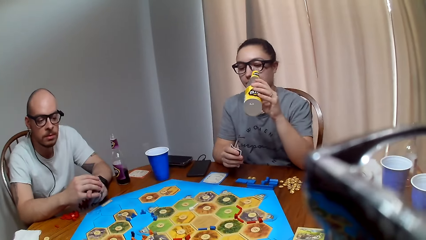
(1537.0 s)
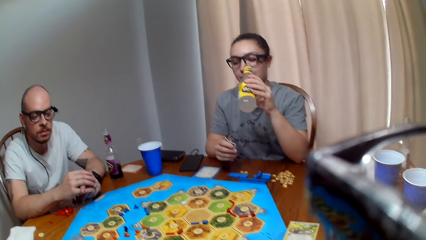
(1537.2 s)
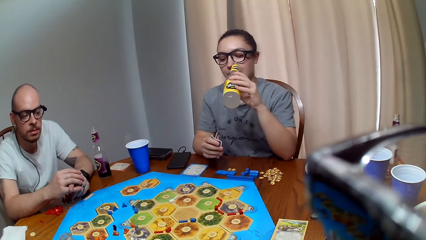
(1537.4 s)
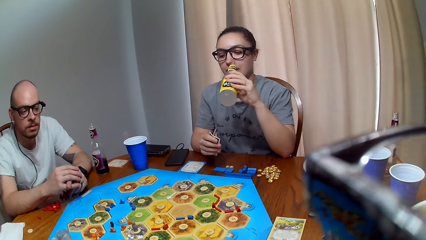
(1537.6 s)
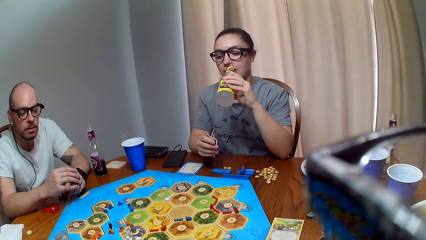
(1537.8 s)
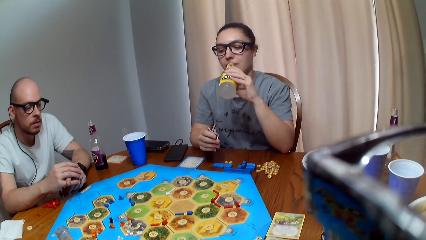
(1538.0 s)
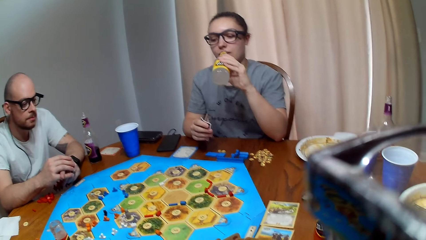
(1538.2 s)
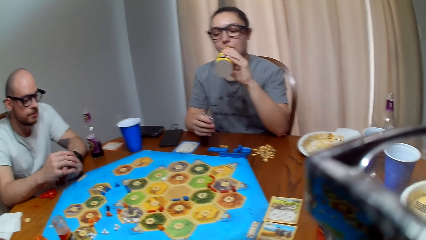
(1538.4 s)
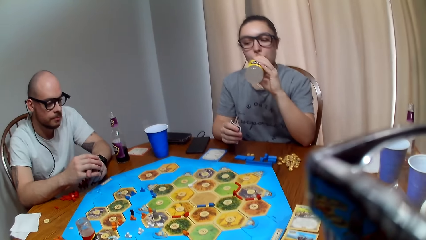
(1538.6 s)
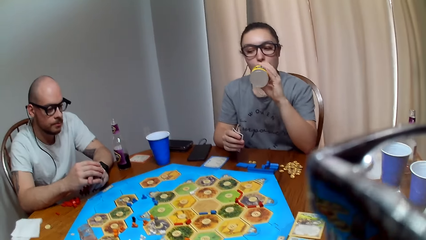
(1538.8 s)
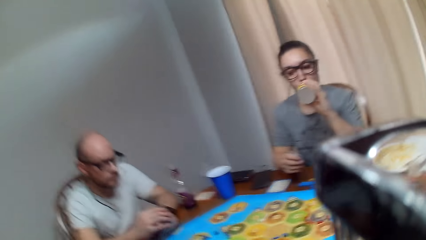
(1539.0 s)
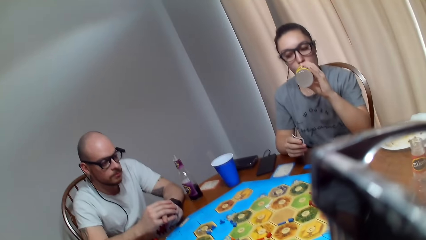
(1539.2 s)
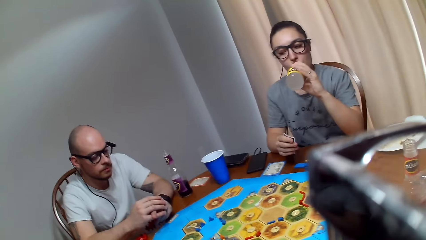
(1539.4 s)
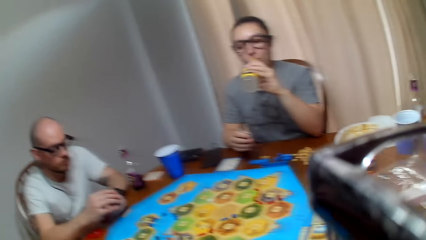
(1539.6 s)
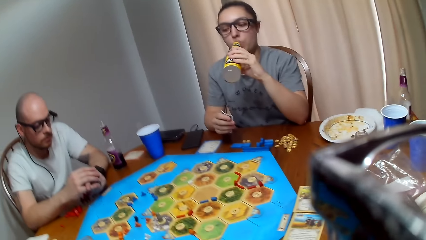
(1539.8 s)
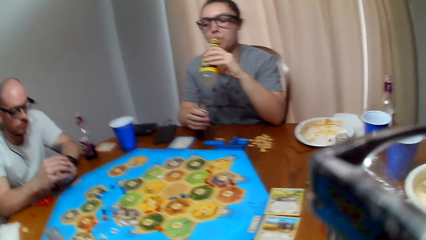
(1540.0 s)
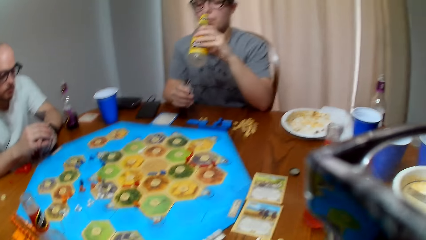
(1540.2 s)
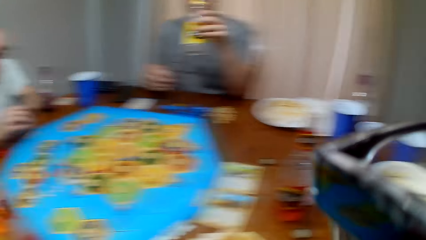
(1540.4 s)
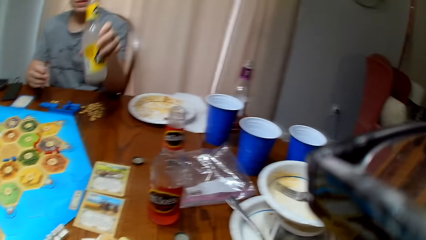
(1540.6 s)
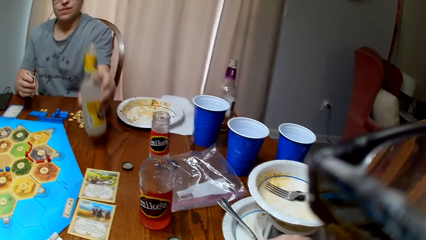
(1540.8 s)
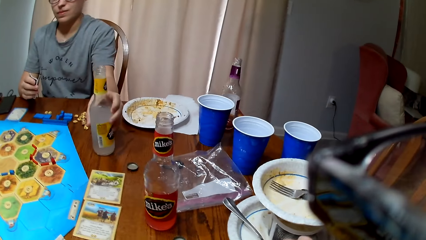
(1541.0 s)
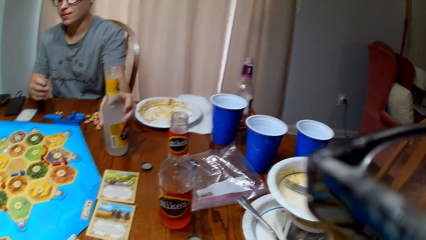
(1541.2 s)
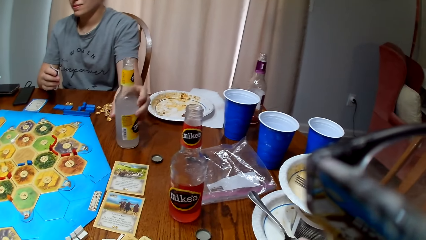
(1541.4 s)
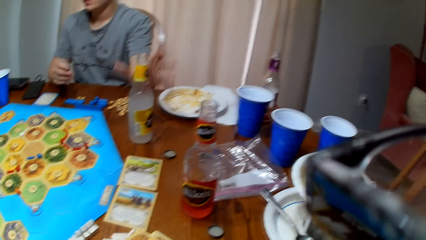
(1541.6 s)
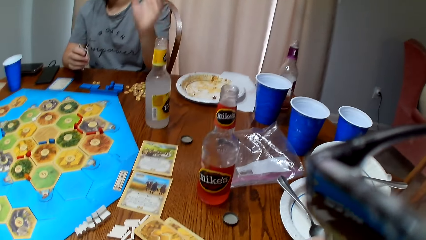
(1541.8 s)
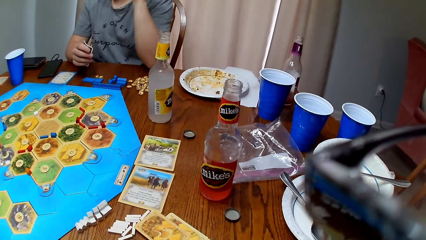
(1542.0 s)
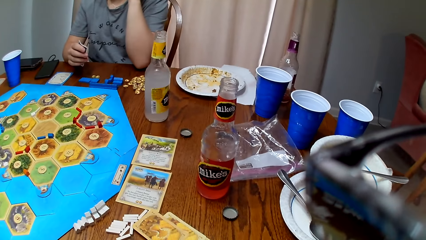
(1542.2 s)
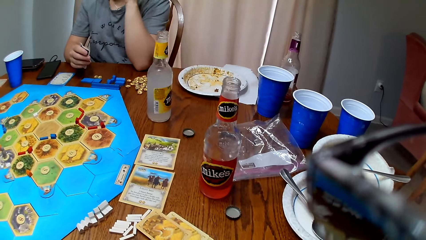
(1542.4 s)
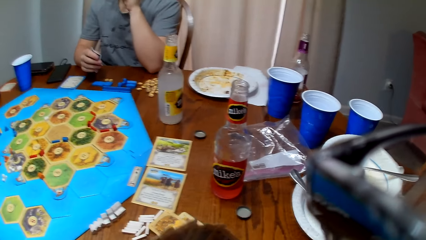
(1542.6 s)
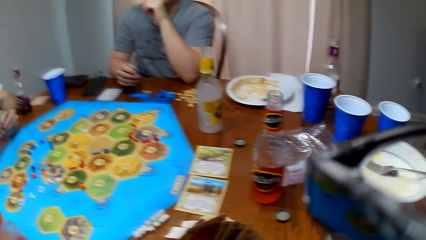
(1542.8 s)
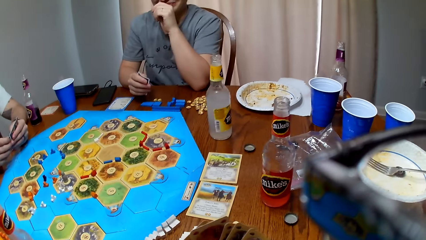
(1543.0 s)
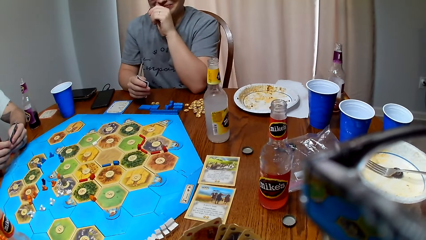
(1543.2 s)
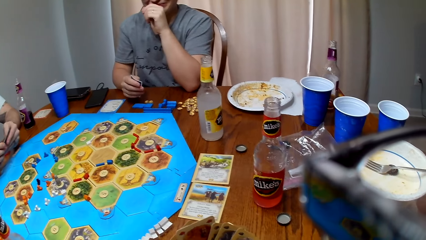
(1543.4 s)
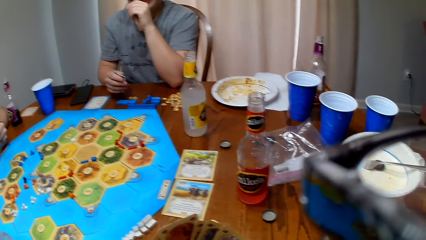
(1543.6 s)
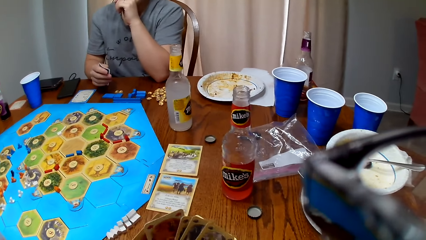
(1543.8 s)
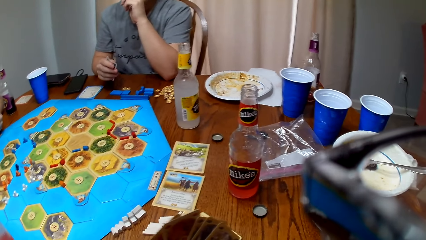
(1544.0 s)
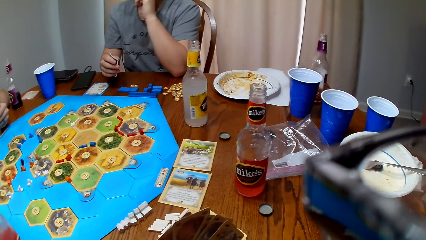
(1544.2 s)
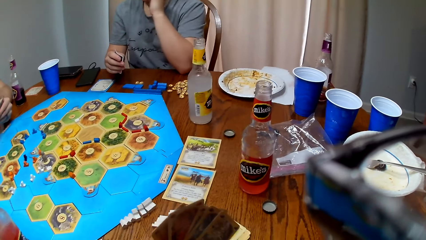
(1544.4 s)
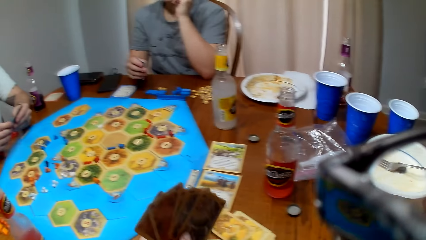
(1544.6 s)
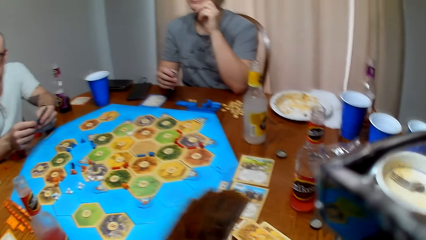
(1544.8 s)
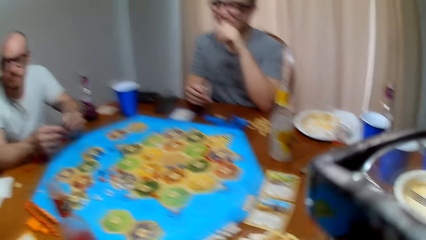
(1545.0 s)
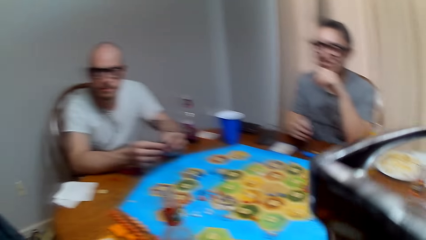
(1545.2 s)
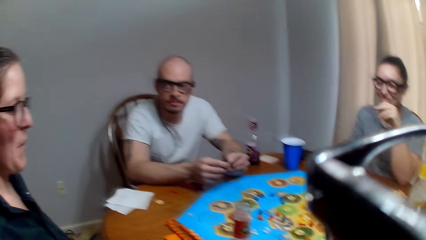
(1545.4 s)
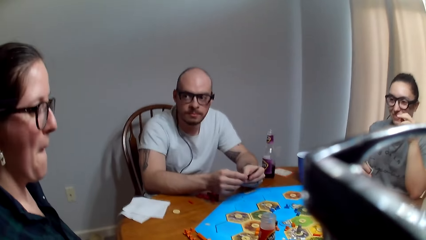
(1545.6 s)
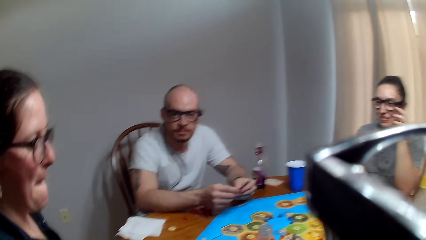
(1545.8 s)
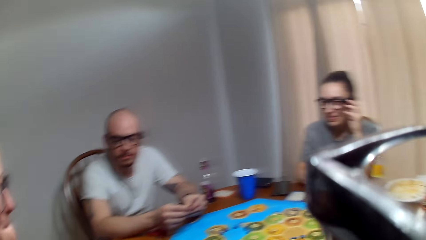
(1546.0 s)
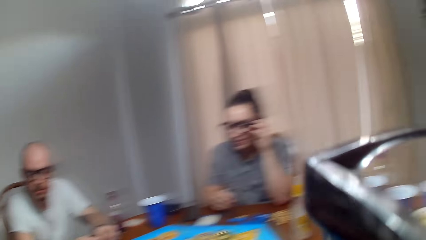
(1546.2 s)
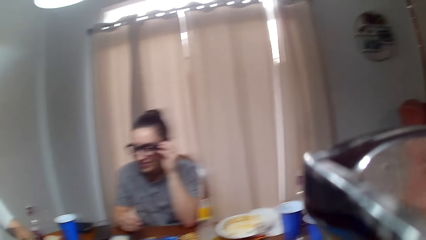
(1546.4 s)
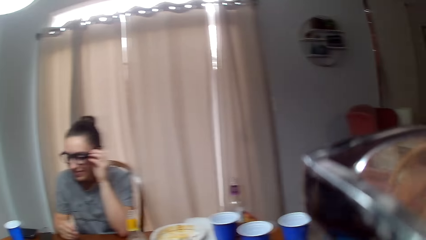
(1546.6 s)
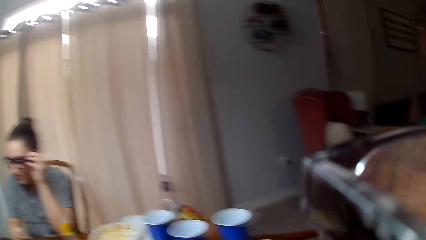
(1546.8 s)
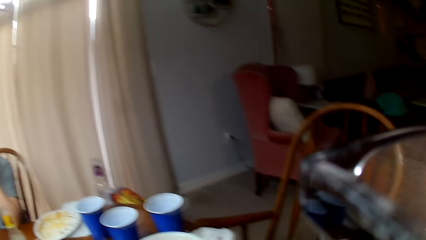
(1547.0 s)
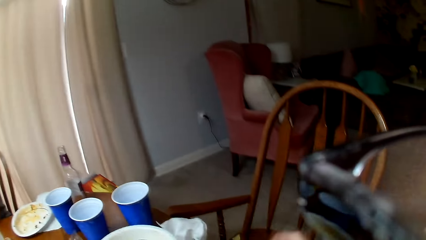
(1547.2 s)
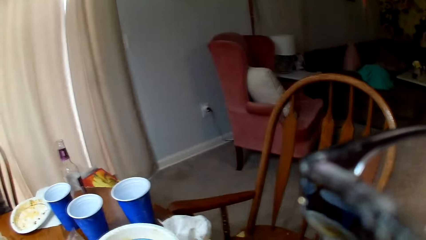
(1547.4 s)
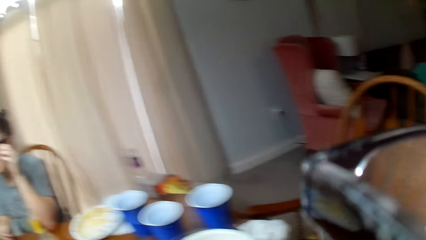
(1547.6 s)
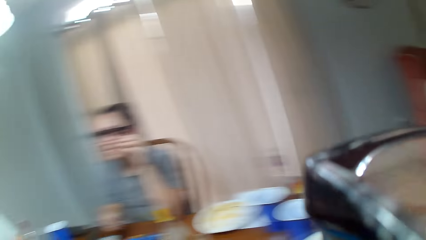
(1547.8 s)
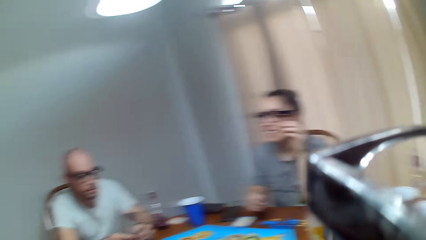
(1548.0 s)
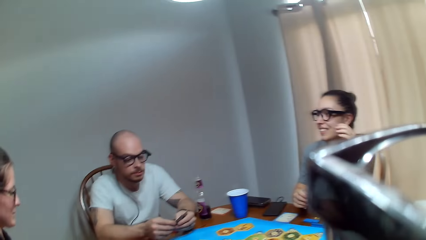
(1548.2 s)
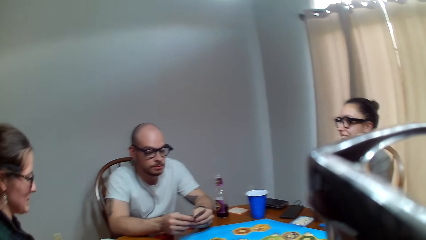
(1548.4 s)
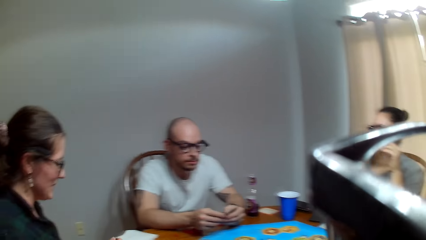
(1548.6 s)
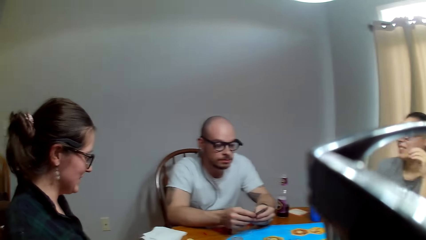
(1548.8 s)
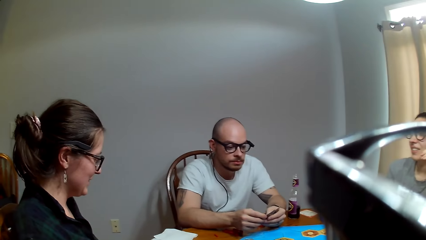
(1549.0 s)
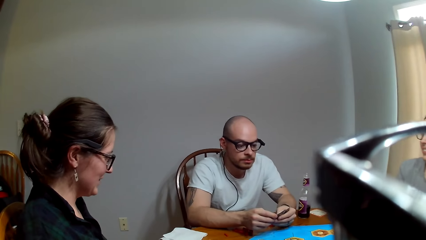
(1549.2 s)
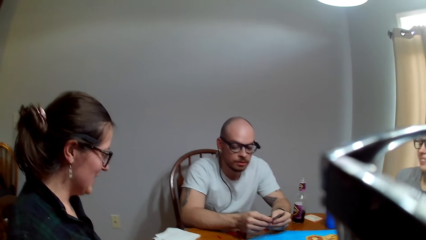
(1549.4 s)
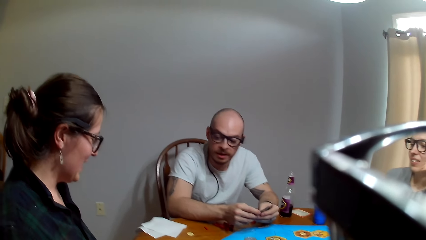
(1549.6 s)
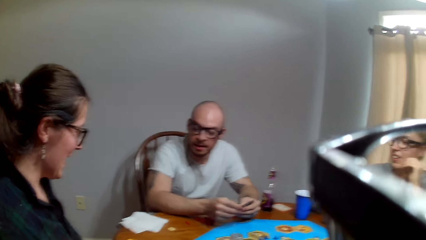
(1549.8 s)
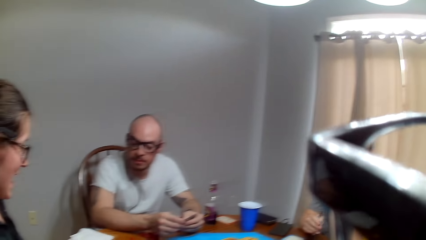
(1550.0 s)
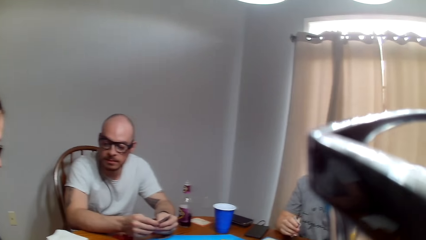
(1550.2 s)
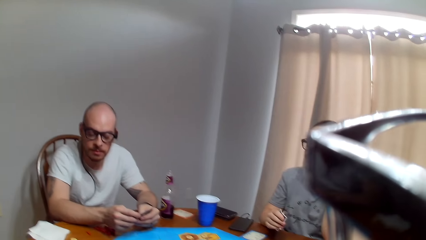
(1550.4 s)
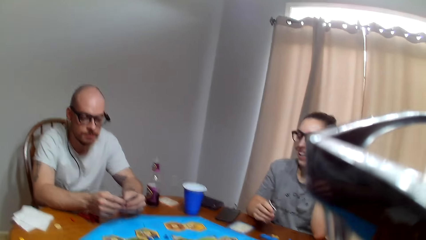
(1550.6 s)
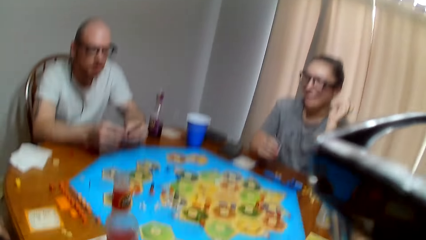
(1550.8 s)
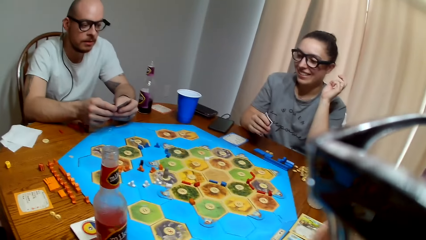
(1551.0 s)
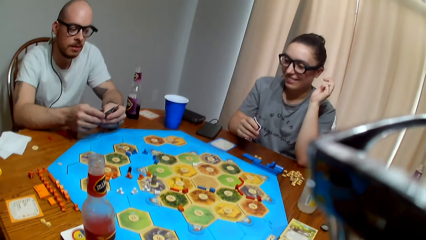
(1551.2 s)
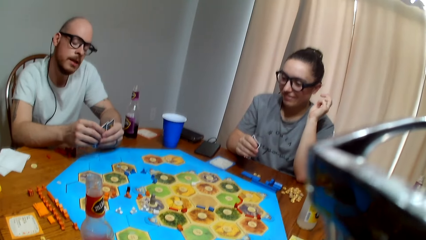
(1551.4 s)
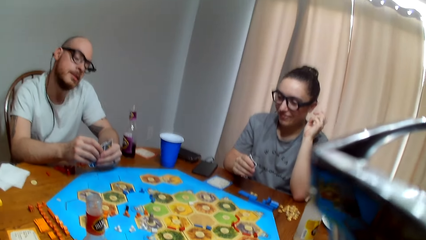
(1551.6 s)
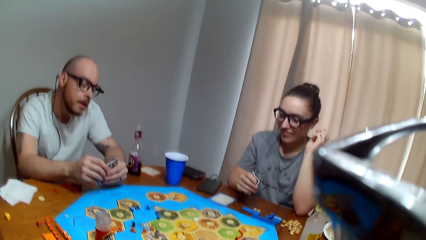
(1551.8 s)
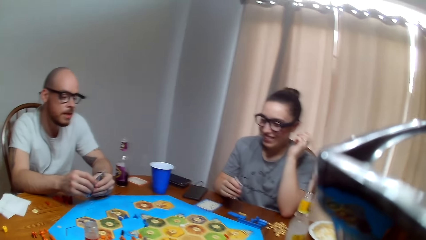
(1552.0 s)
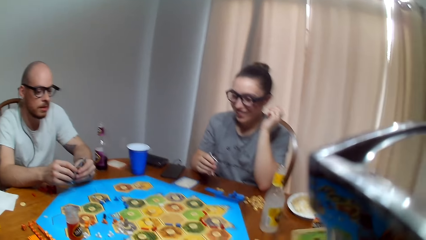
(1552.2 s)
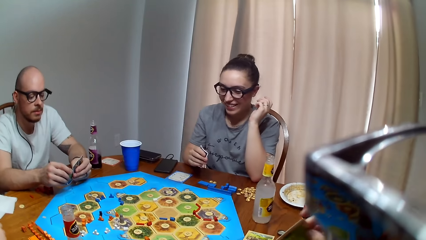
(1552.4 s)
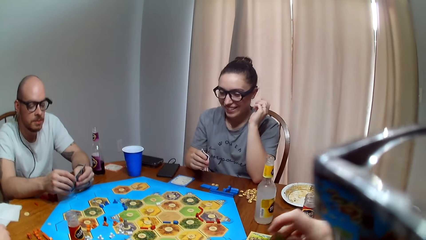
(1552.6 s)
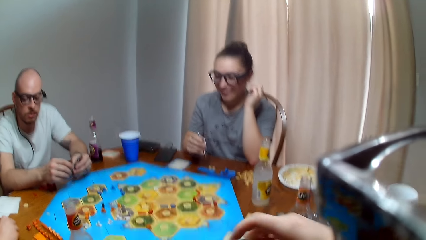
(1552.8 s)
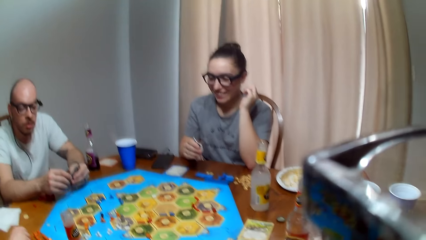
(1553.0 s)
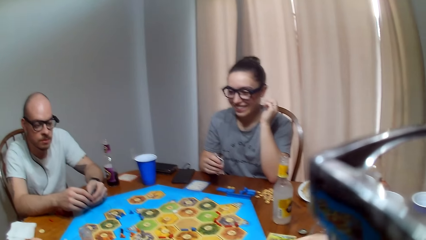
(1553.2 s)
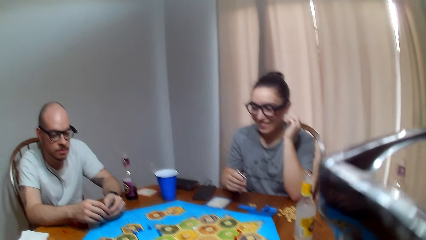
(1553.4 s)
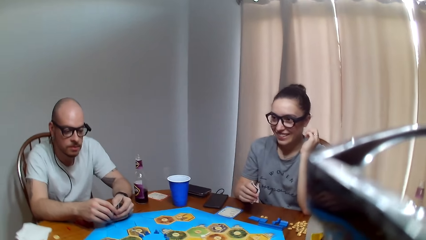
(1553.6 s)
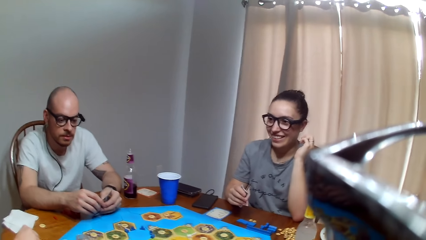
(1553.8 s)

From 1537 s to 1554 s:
The camera wearer makes a sound. A woman drinks juice. The camera wearer speaks to a man and the woman. The woman lays the bottle on the table. The camera wearer talks. They look around. The man speaks to another woman. The camera wearer shouts. The man murmurs.
